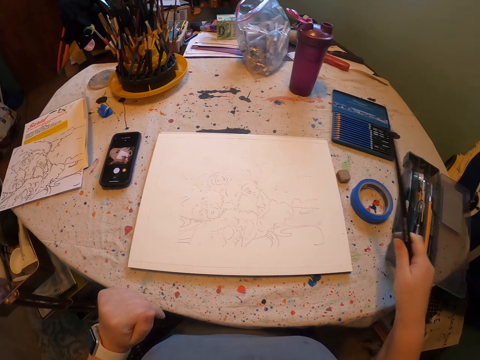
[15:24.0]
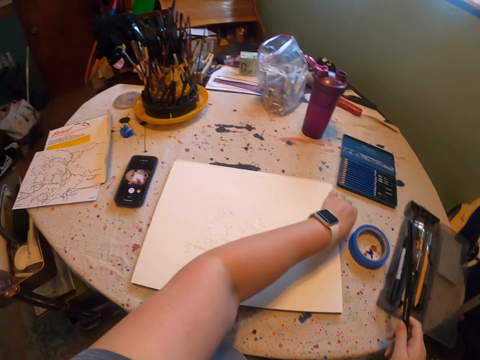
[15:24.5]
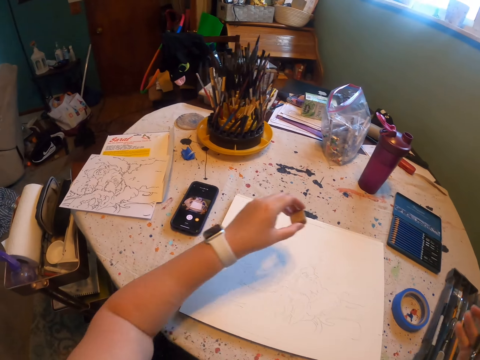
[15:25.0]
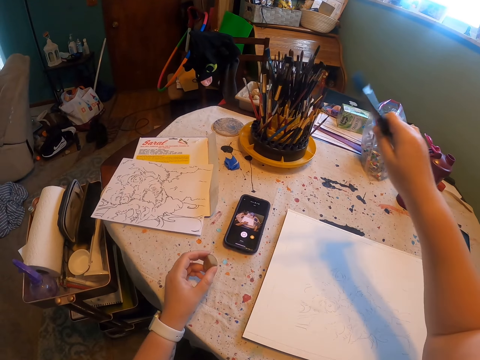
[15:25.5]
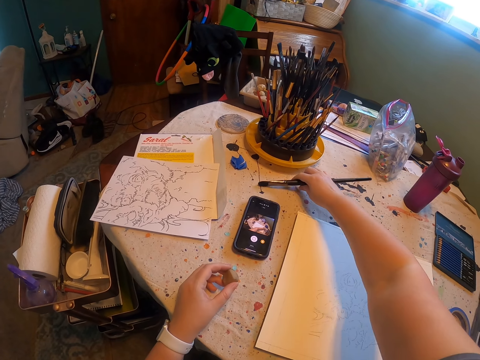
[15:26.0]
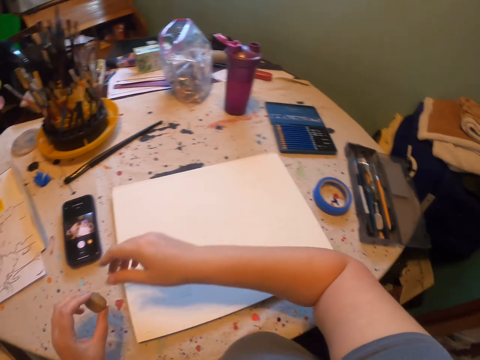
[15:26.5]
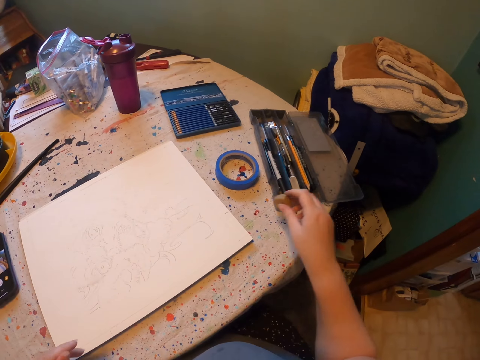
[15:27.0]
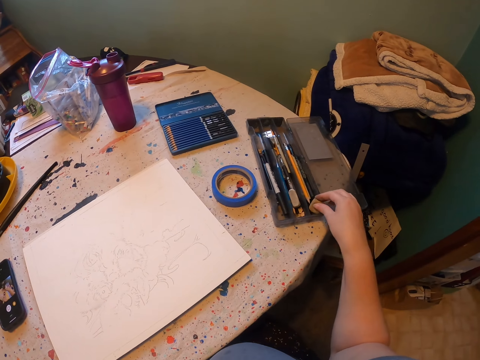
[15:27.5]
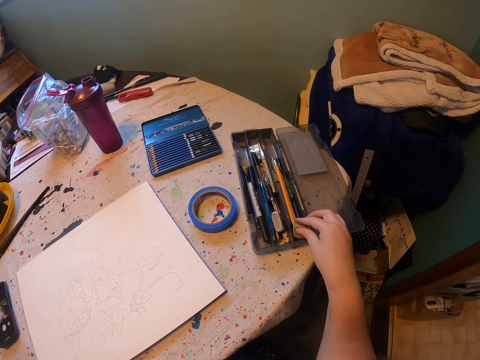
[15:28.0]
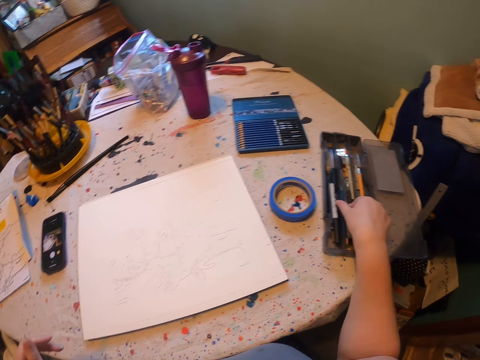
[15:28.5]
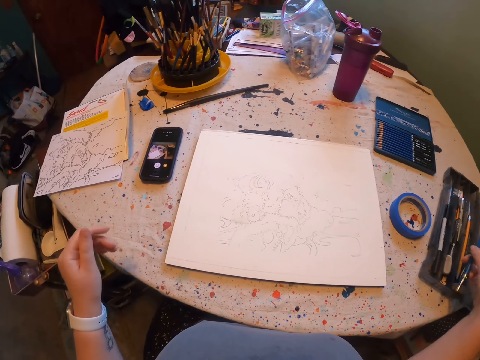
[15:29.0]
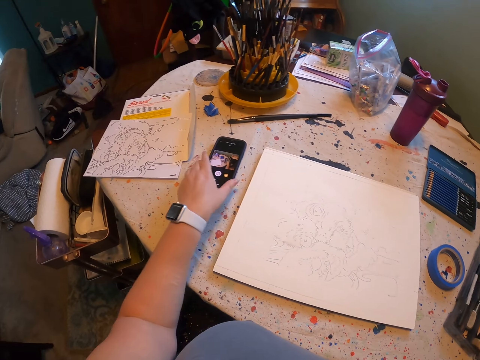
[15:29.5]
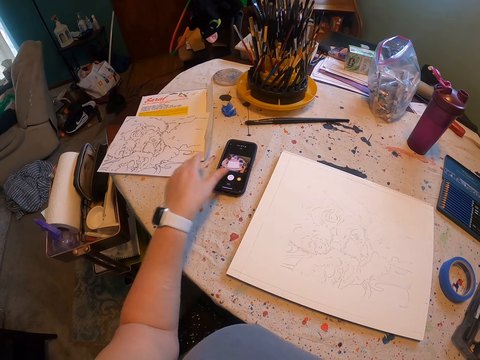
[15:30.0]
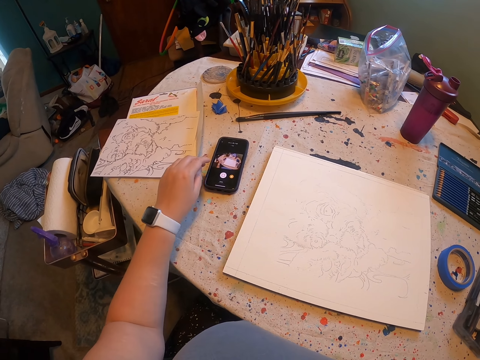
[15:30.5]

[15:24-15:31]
The camera wearer picks up an eraser. They drop a paint brush. They drop the eraser. They pick up a pencil. They operate a phone.
